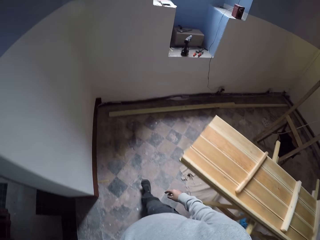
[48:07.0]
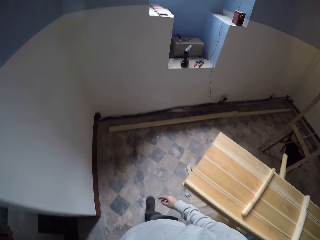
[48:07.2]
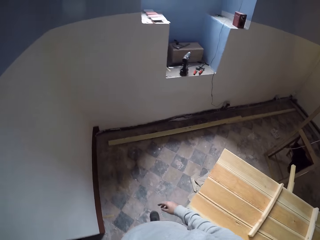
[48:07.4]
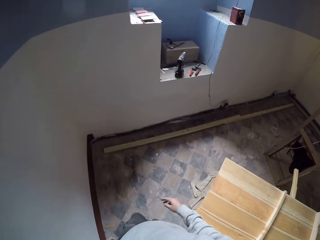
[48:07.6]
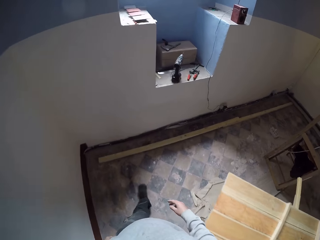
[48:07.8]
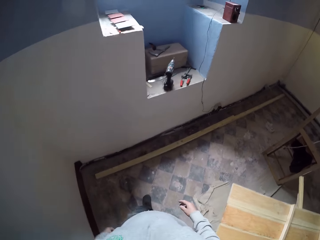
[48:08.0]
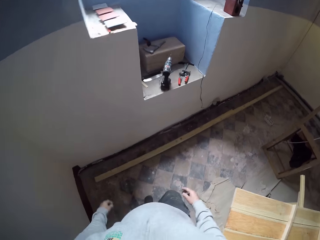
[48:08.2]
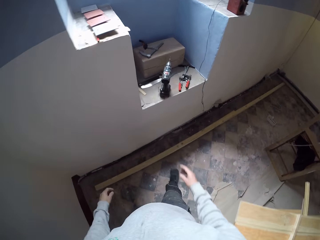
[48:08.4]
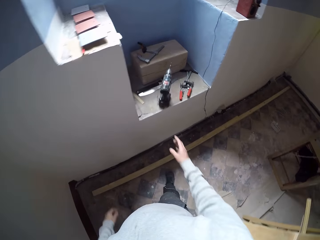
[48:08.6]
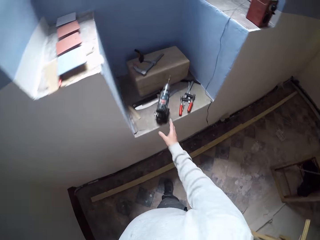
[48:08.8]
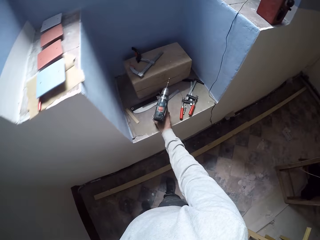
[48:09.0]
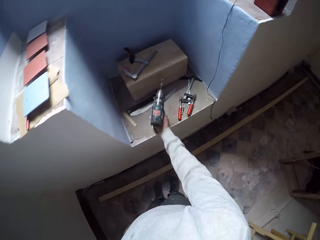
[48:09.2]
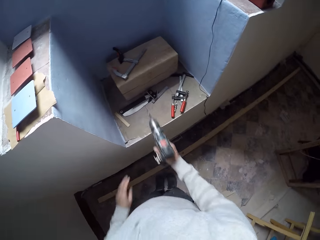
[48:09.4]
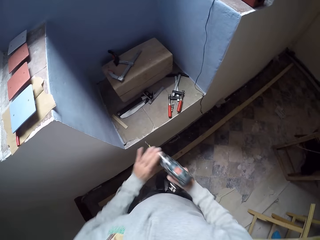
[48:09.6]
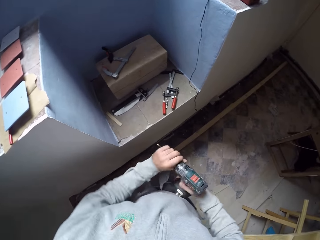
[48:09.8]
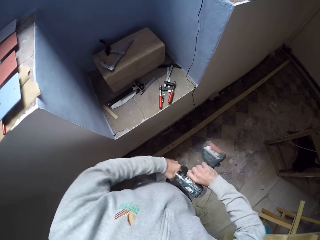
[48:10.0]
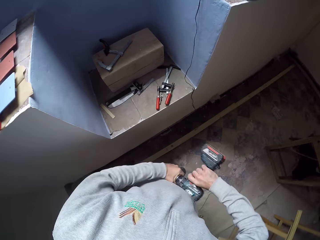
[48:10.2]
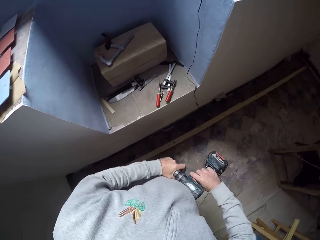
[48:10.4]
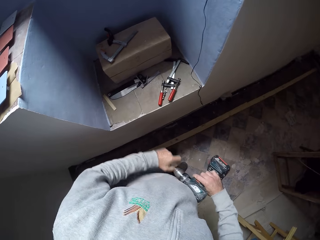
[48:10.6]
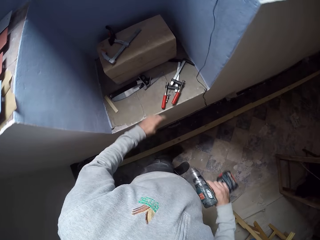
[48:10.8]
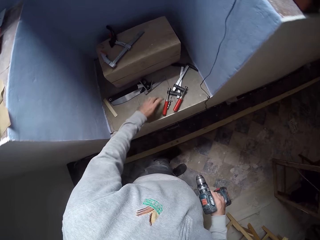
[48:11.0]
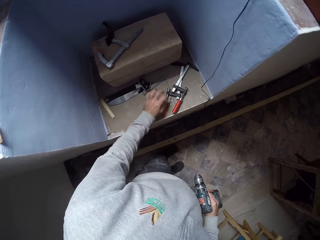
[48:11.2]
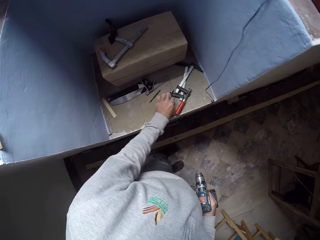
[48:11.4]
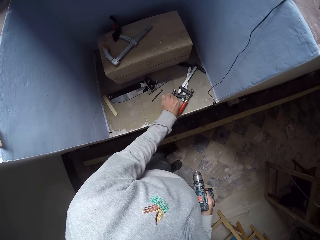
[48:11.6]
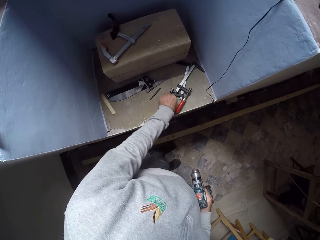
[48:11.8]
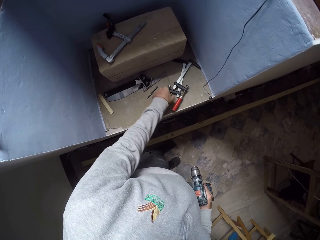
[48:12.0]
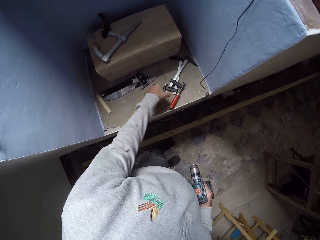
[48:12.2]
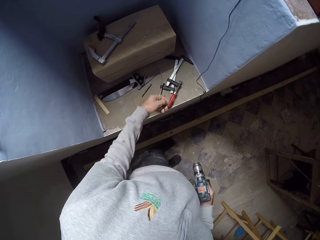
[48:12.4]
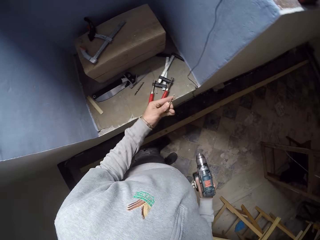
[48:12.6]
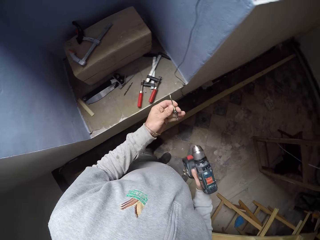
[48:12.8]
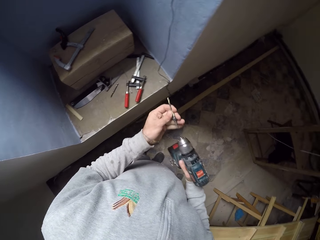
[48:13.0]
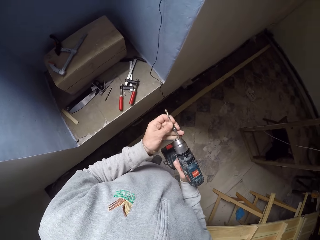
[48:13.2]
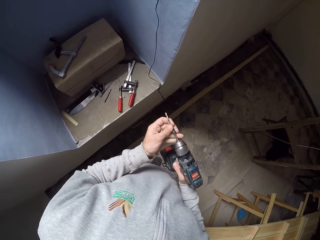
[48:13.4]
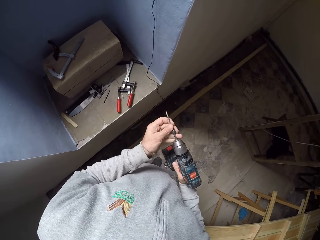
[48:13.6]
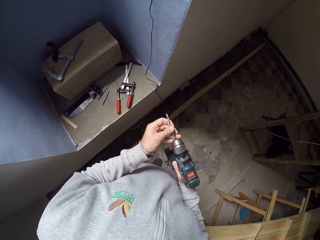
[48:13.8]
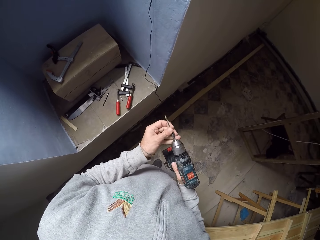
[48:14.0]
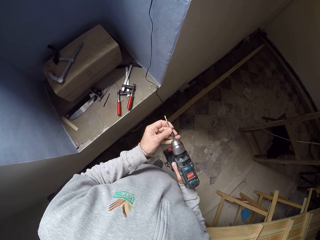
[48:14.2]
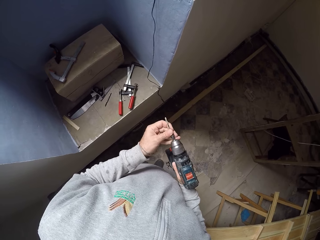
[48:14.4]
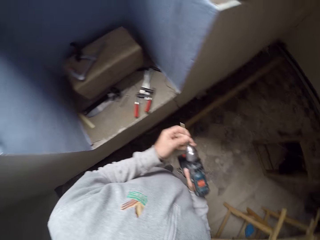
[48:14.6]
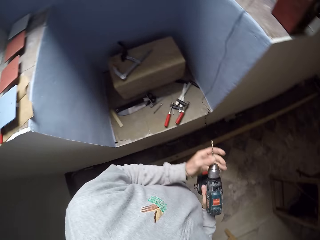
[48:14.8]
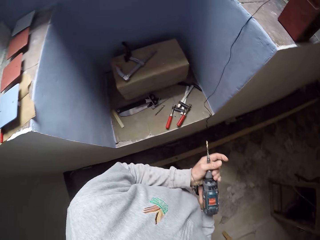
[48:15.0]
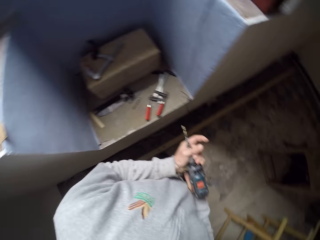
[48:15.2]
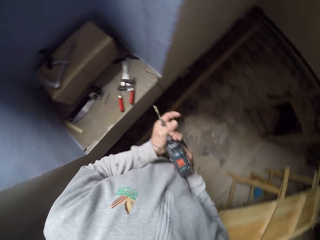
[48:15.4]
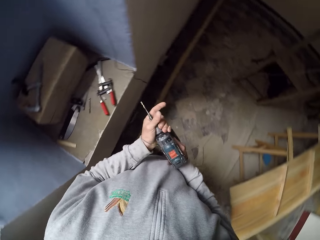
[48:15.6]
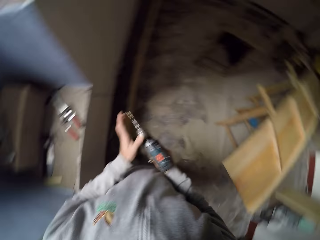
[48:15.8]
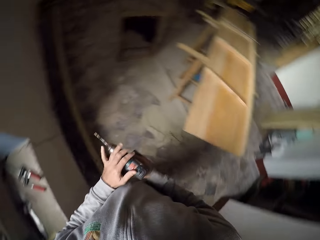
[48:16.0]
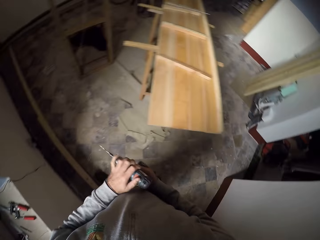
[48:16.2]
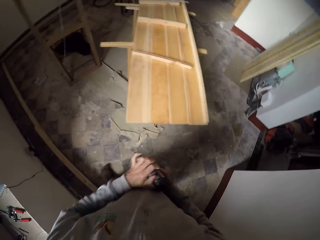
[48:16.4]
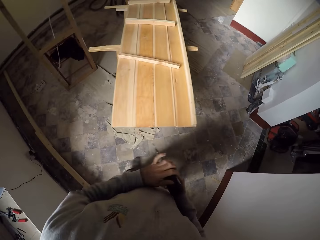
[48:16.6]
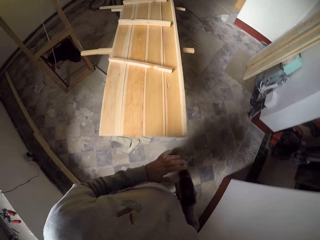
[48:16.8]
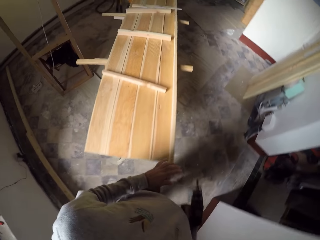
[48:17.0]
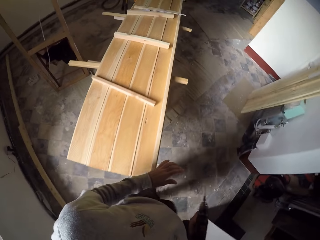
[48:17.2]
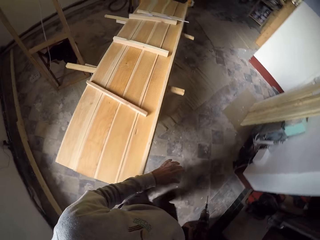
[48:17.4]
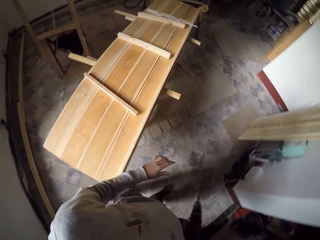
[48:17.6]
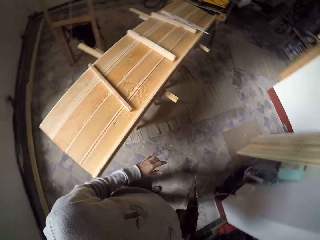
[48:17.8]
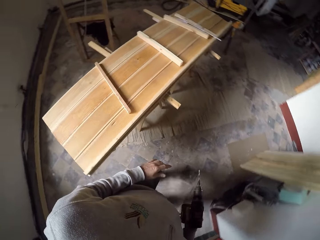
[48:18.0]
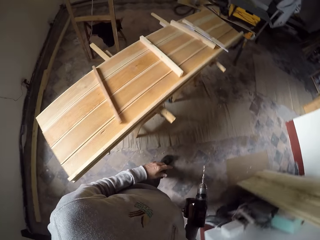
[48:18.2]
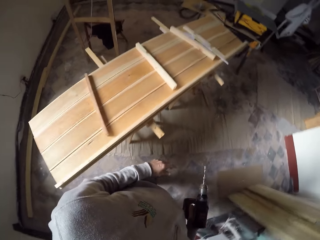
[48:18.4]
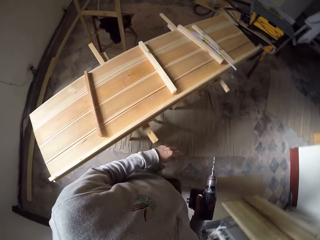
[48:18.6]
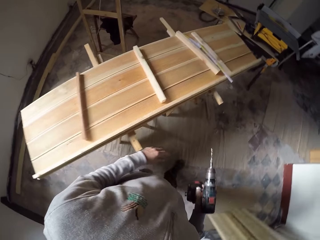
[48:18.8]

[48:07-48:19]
The camera wearer takes a wood hand drilling machine. They remove a drilling tool or bit from the wood hand drilling machine. They put down the bit. They pick up the drilling tool. They join the drilling tool with the wood hand drilling machine. They walk beside the wood.

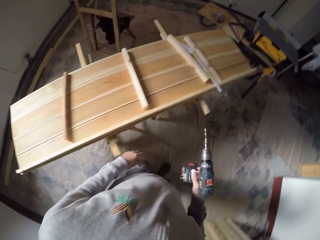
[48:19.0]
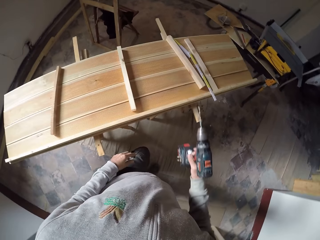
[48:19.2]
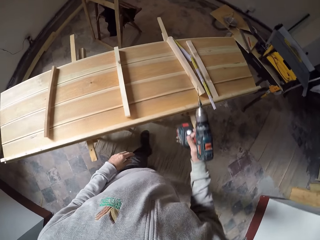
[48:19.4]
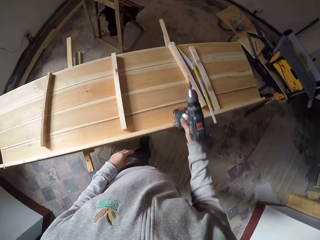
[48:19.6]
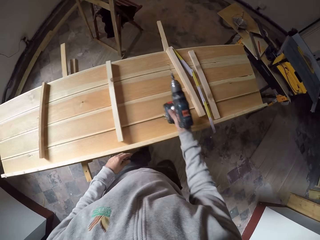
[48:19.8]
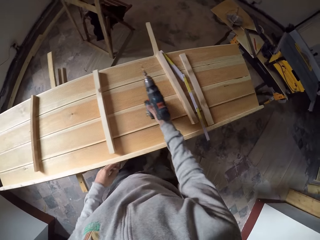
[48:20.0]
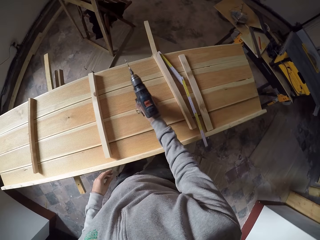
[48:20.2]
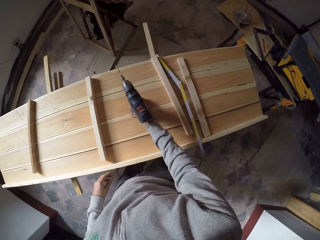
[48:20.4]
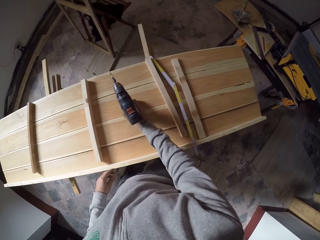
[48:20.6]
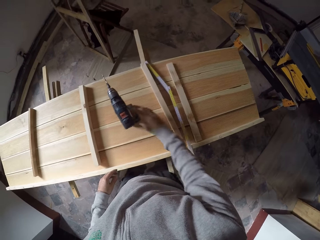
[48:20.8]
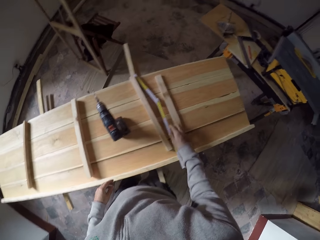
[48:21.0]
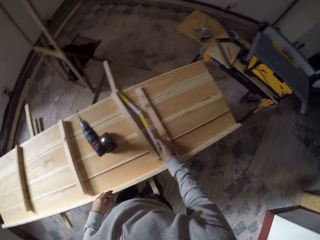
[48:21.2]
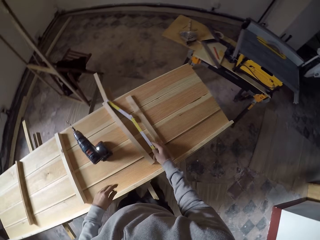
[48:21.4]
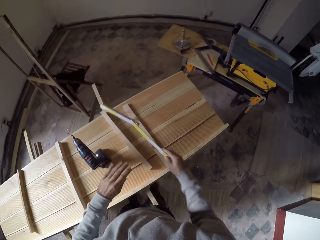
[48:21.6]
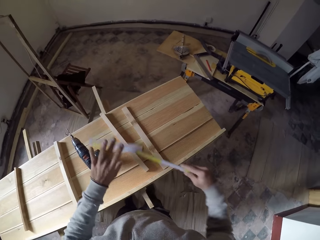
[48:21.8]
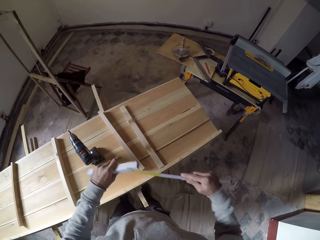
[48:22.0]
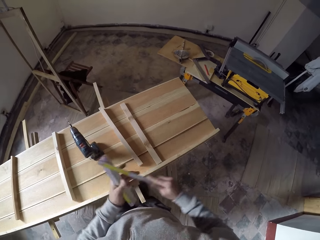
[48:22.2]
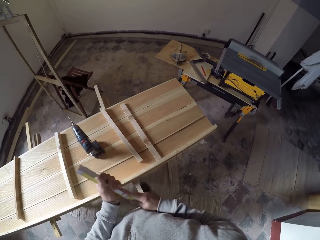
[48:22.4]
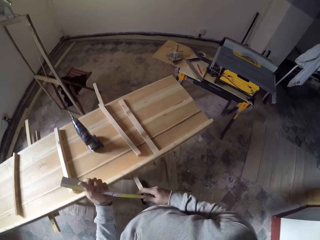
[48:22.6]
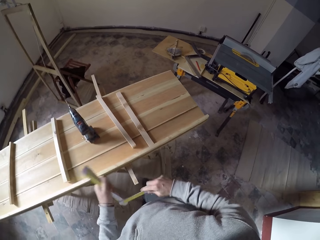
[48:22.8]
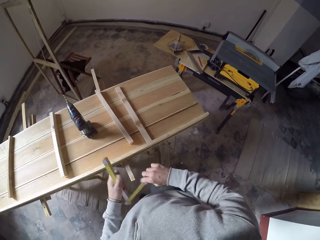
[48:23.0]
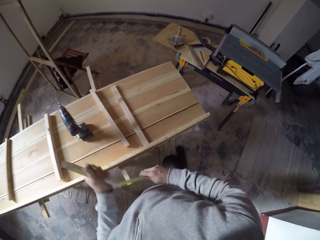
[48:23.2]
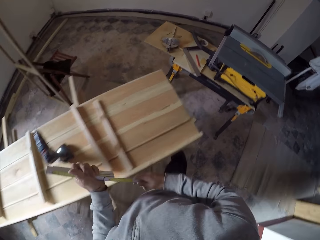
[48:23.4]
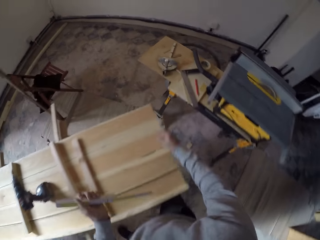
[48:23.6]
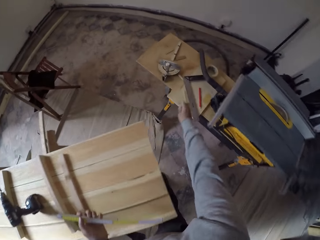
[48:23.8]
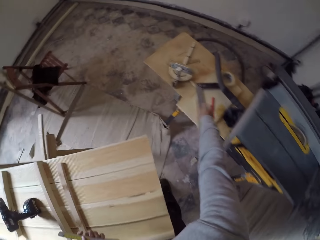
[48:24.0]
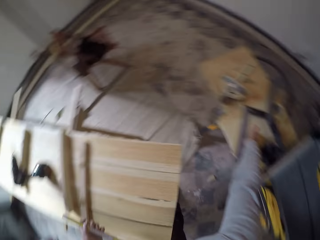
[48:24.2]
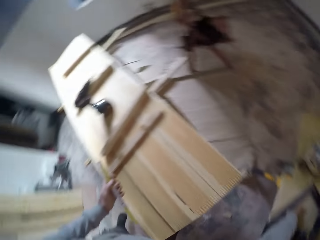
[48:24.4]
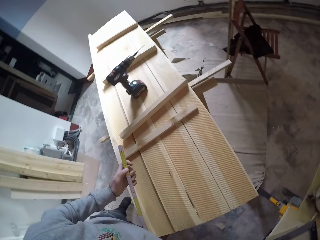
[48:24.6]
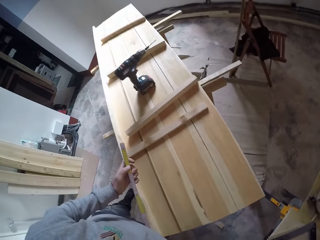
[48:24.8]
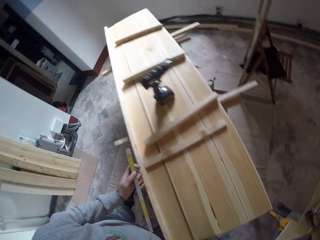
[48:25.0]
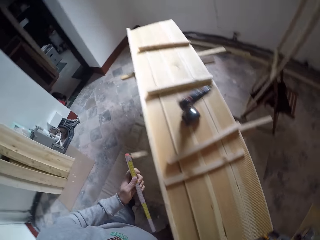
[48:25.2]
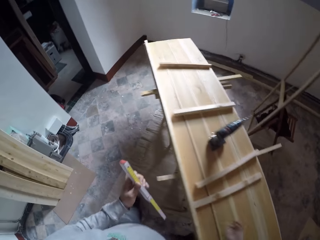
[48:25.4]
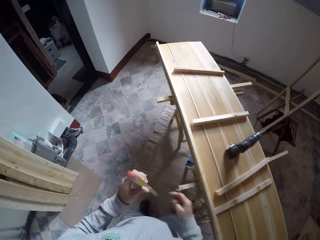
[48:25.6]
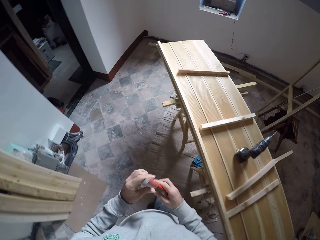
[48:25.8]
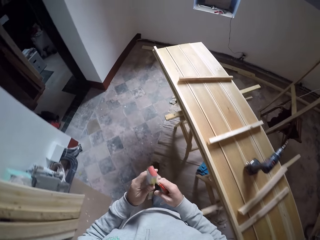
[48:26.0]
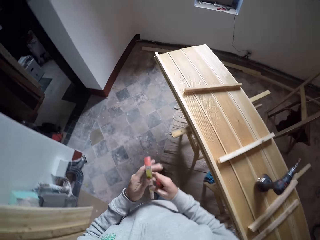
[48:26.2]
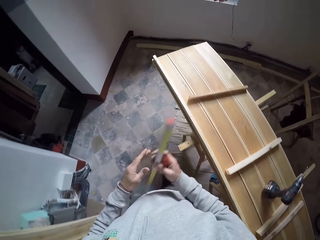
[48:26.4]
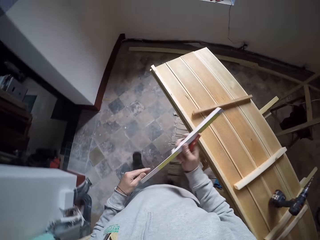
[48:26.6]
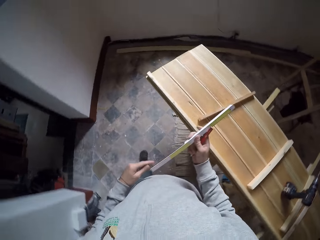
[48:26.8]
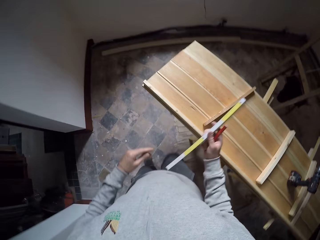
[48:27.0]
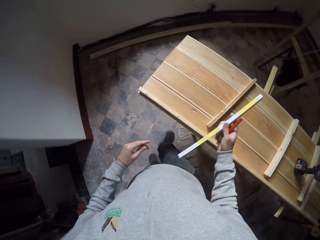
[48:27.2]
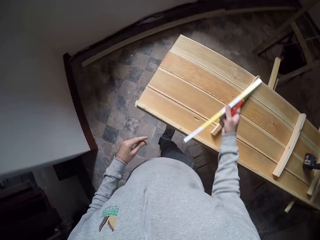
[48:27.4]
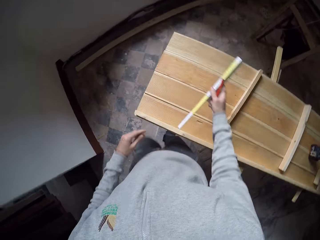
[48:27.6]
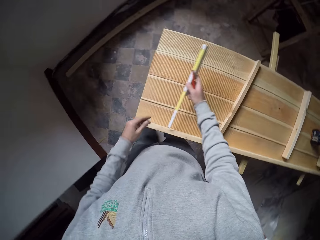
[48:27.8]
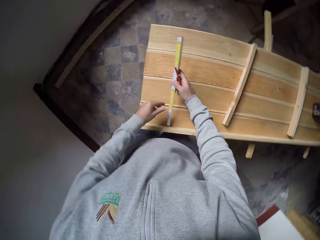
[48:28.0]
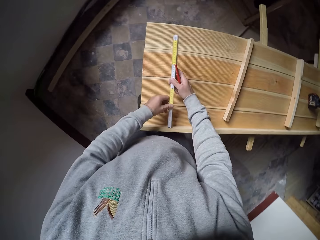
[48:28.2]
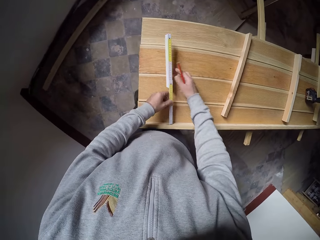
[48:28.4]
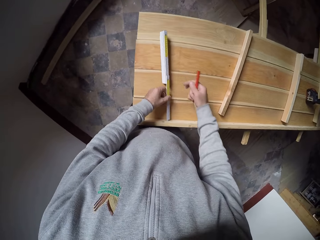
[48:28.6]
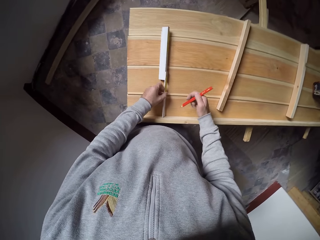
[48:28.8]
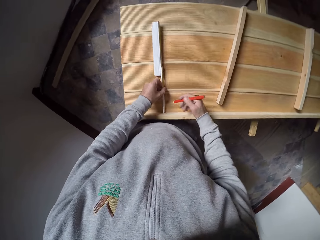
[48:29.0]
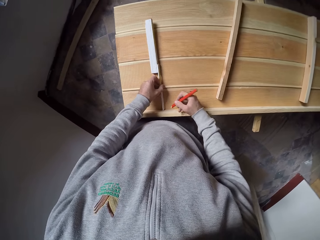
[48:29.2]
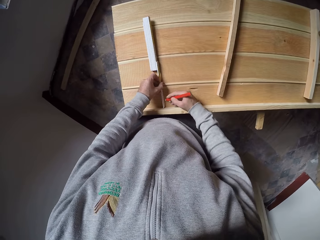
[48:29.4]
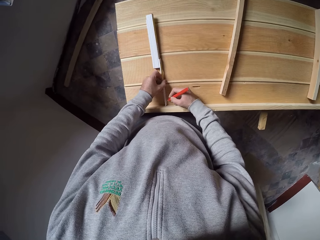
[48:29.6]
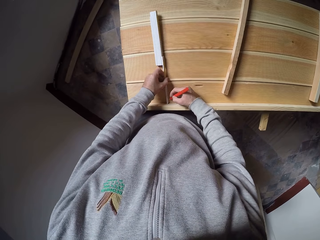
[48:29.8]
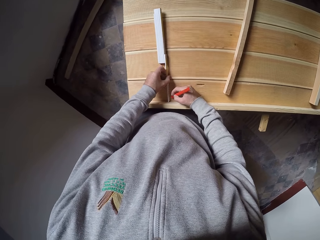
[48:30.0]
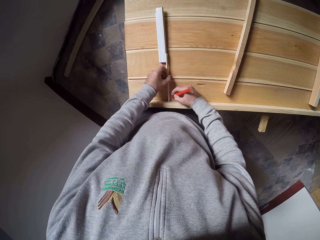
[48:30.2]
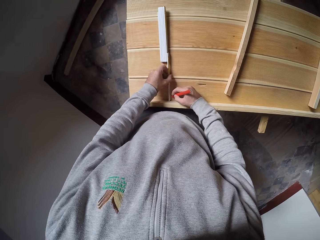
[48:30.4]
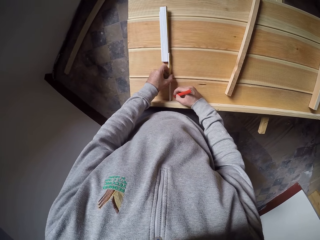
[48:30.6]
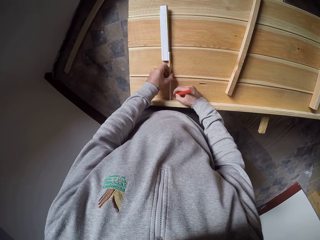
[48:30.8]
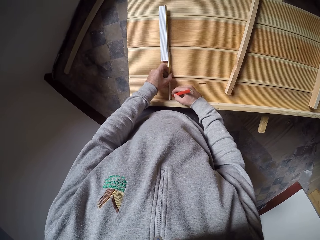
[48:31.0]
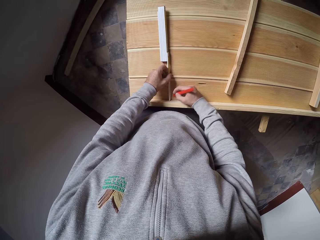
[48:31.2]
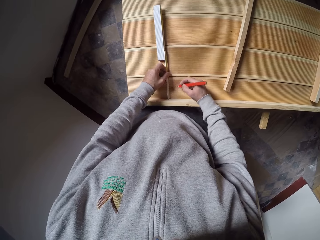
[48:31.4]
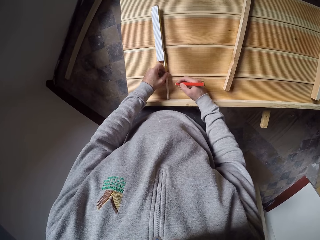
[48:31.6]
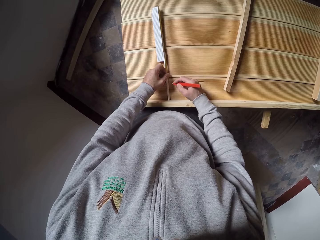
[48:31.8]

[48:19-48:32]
The camera wearer puts down the wood hand drilling machine. He picks up a foldable measuring tape or carpentry ruler. He closes the carpentry ruler. He stretches his hand on the other side. He takes a pencil. He walks beside the wood. He puts the carpentry ruler on the wood work. He holds the pencil. He marks the wood with the pencil.
